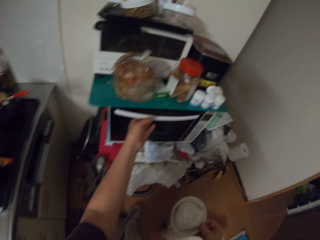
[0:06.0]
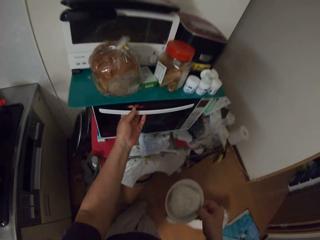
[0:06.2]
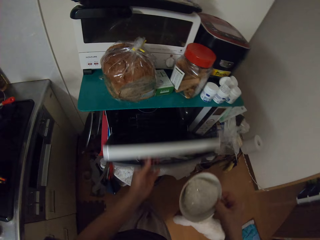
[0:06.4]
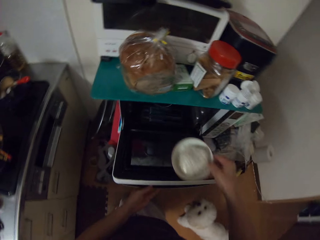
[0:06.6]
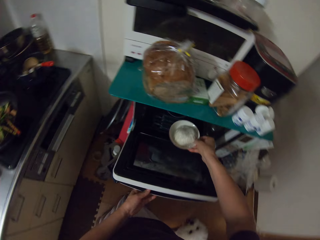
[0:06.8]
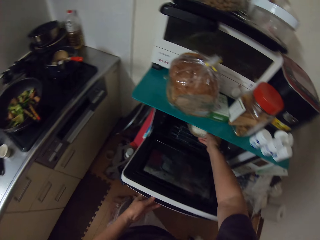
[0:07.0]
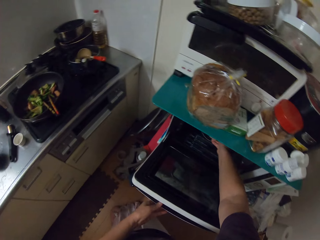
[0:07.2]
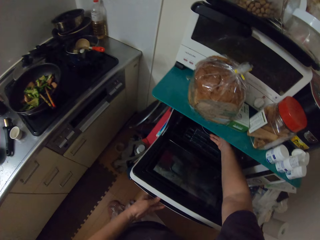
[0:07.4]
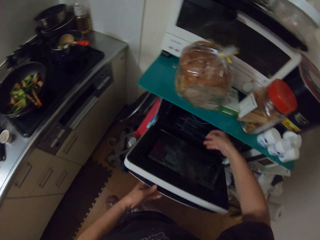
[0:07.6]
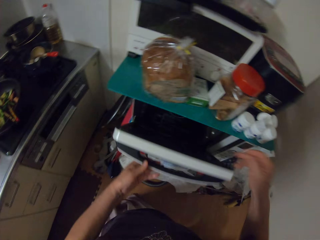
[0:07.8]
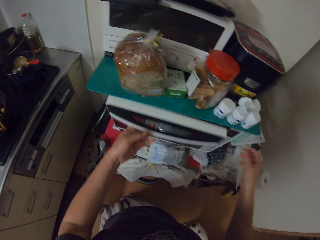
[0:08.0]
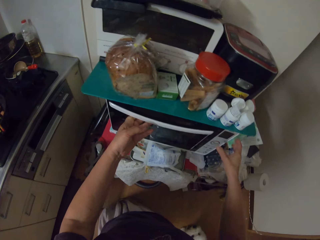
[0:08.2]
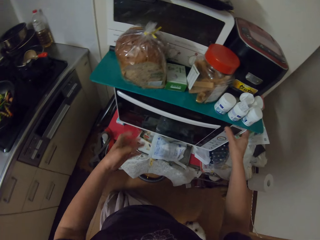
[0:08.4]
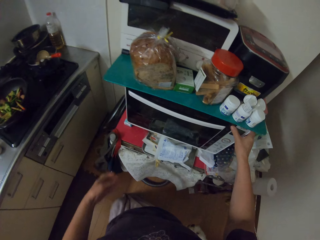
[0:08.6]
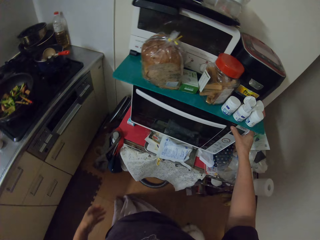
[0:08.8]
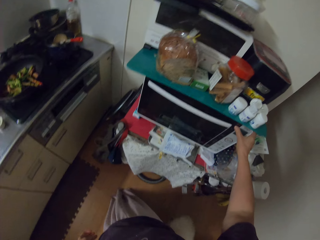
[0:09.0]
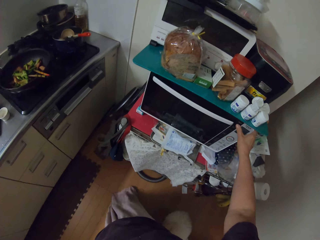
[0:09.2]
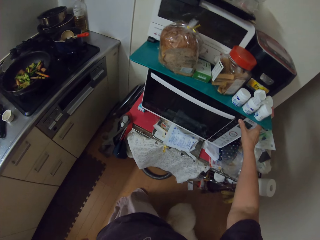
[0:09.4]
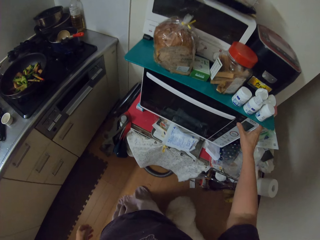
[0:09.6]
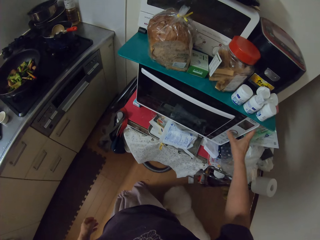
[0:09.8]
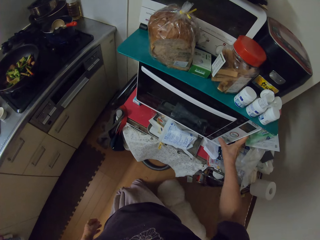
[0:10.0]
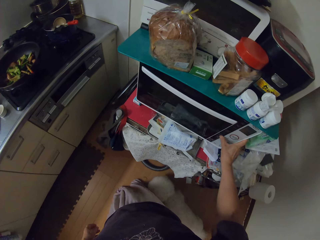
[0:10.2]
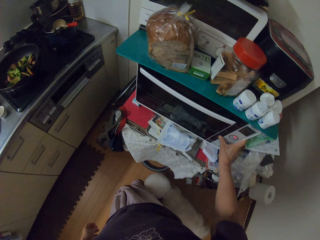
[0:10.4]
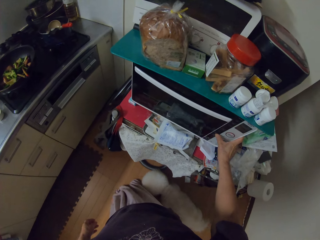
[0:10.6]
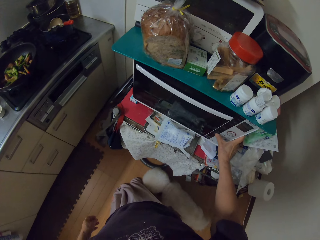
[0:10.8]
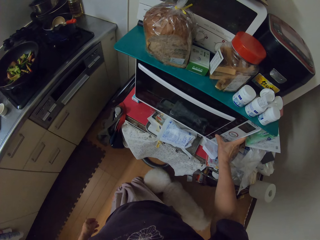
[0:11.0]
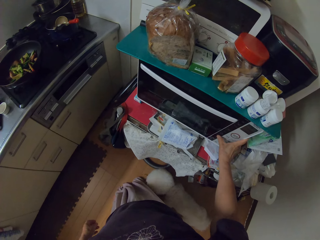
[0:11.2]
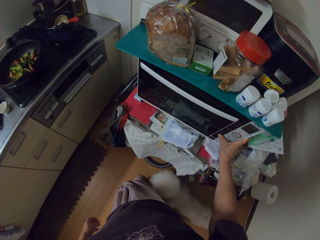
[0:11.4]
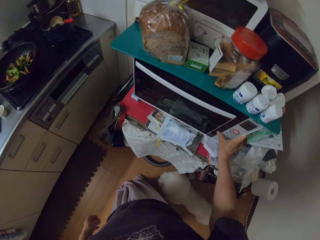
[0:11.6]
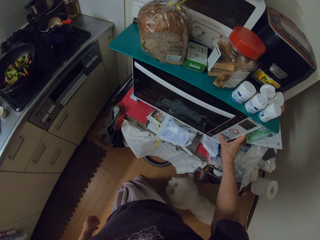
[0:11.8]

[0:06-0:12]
The camera wearer opens a microwave with her left hand. She puts the plate with the swallow in it into the microwave. She closes the microwave with her left hand. She operates the microwave with her right hand.

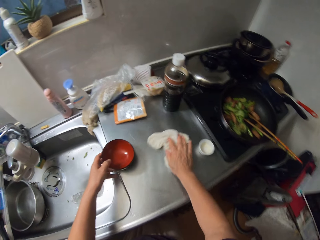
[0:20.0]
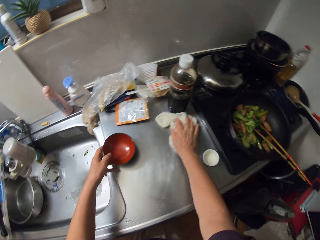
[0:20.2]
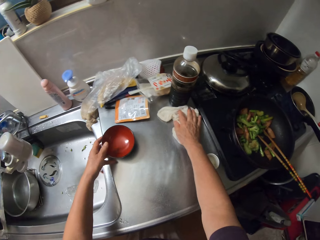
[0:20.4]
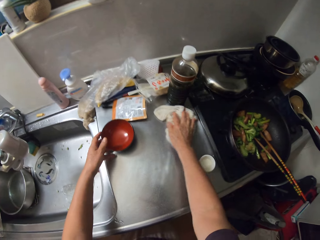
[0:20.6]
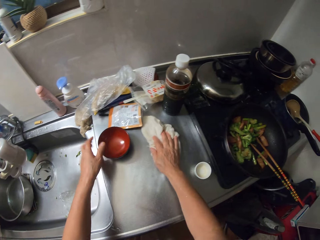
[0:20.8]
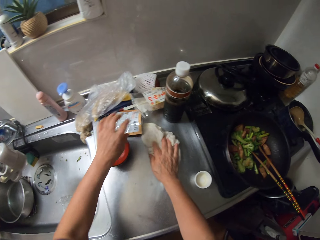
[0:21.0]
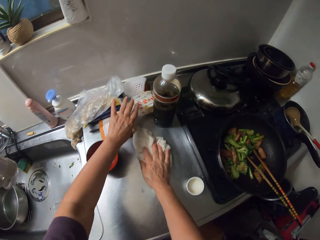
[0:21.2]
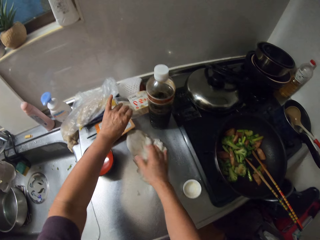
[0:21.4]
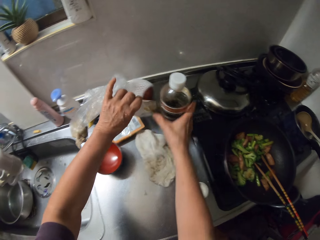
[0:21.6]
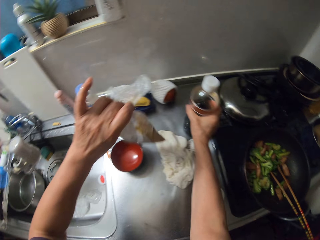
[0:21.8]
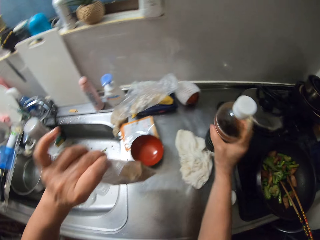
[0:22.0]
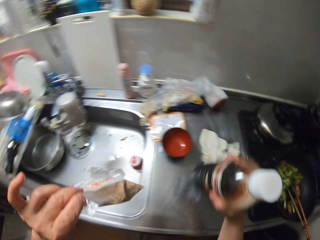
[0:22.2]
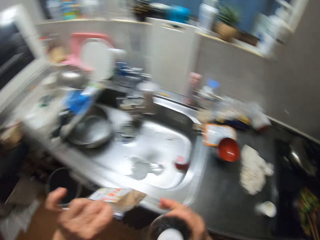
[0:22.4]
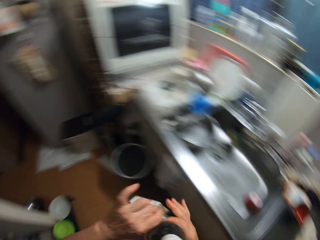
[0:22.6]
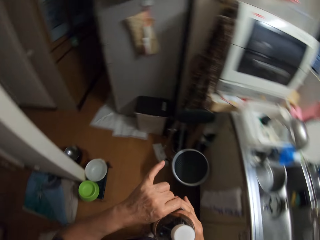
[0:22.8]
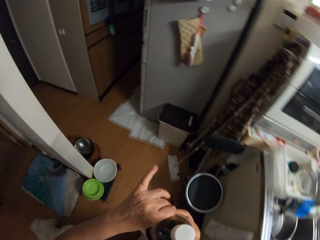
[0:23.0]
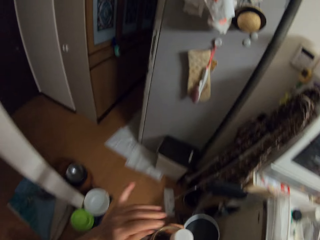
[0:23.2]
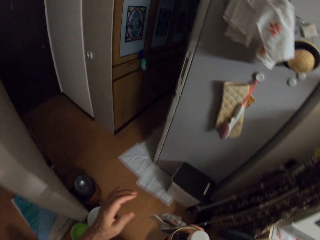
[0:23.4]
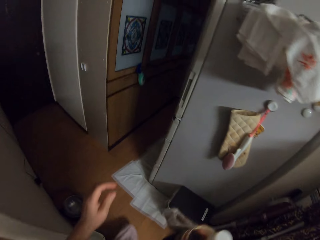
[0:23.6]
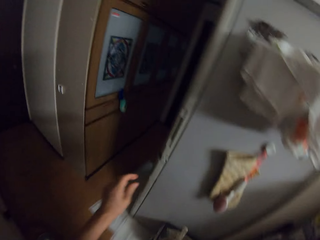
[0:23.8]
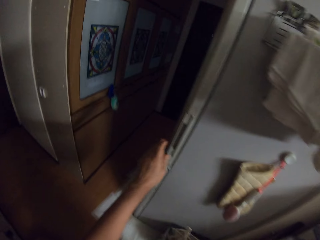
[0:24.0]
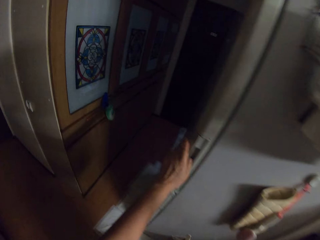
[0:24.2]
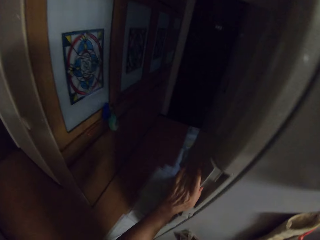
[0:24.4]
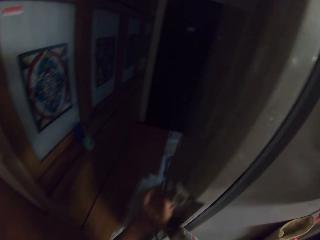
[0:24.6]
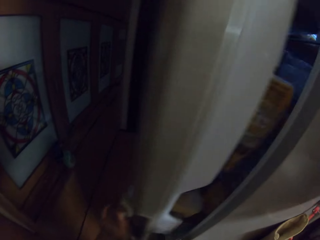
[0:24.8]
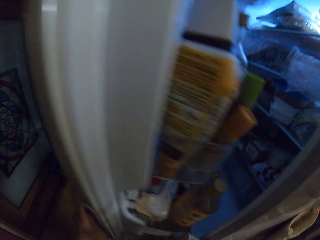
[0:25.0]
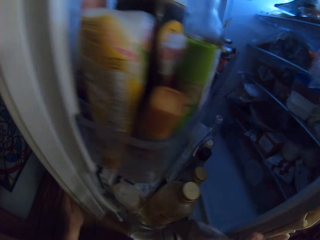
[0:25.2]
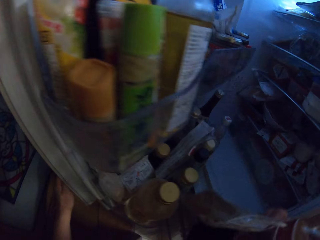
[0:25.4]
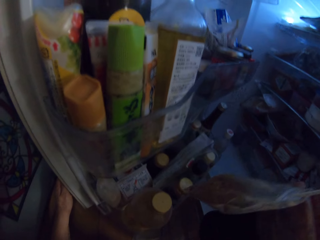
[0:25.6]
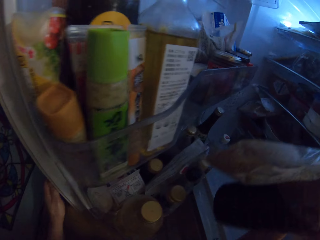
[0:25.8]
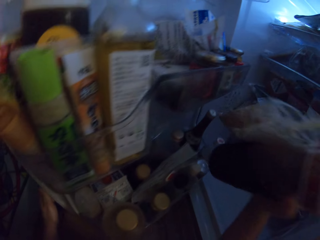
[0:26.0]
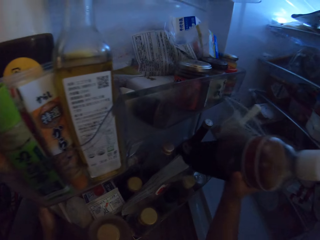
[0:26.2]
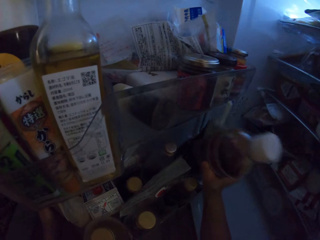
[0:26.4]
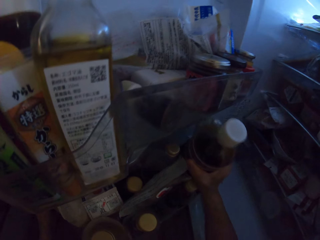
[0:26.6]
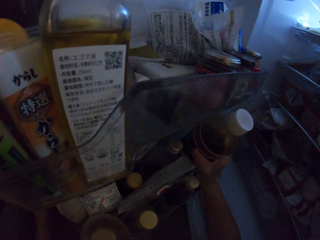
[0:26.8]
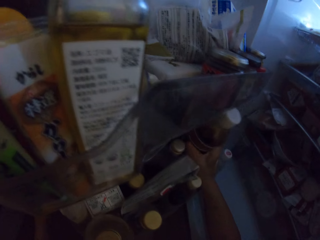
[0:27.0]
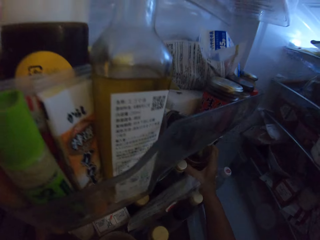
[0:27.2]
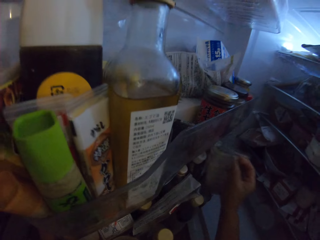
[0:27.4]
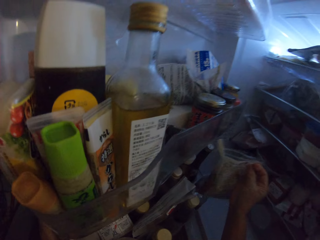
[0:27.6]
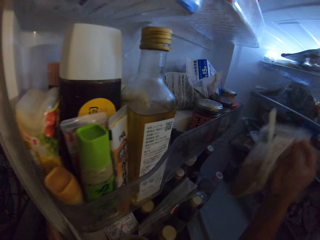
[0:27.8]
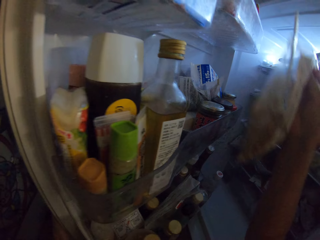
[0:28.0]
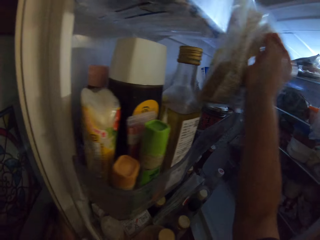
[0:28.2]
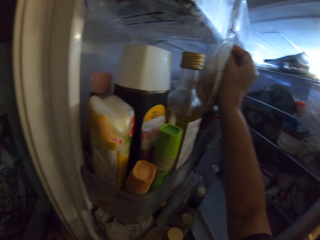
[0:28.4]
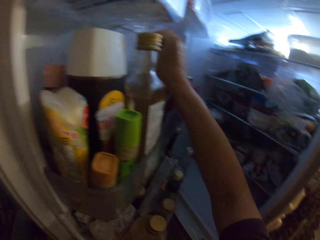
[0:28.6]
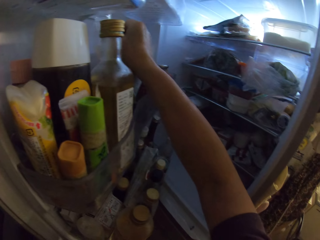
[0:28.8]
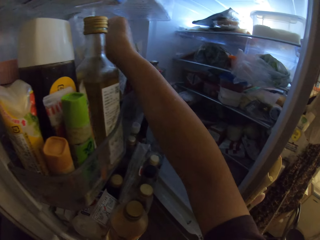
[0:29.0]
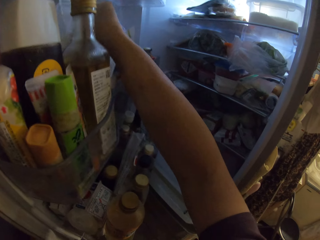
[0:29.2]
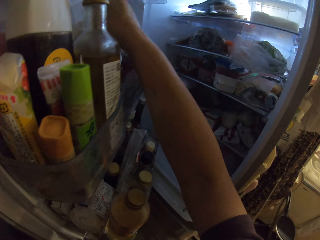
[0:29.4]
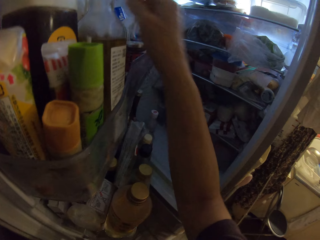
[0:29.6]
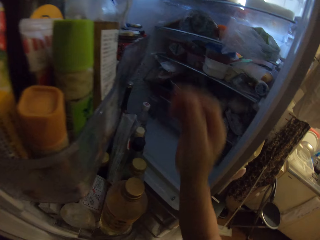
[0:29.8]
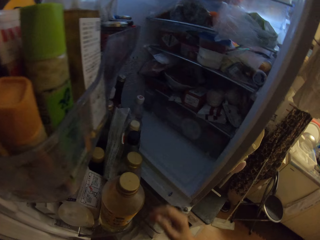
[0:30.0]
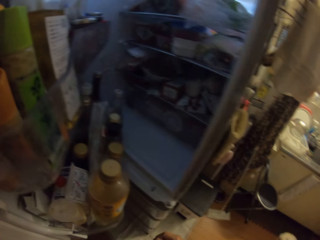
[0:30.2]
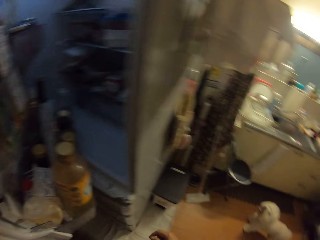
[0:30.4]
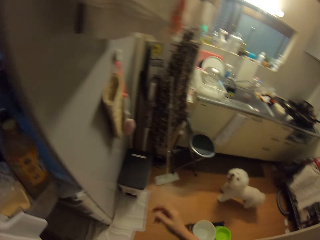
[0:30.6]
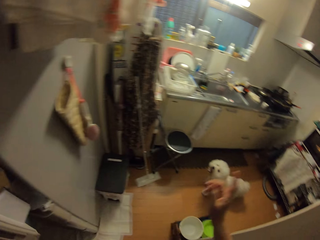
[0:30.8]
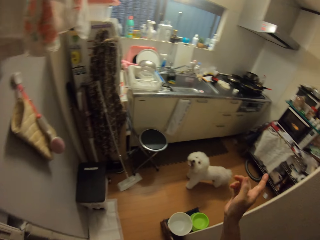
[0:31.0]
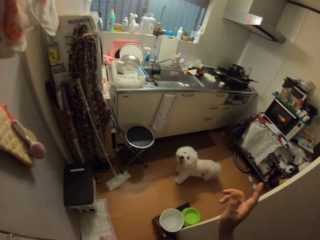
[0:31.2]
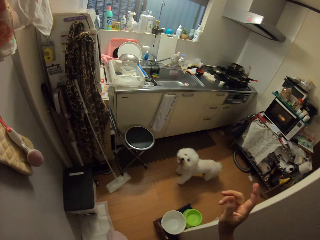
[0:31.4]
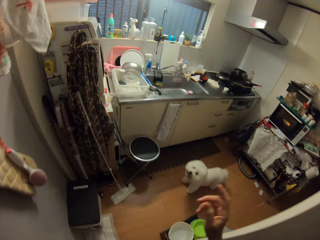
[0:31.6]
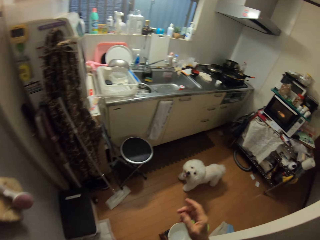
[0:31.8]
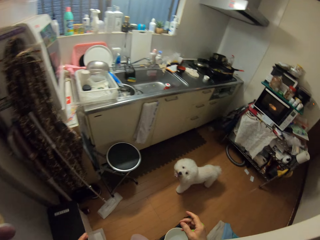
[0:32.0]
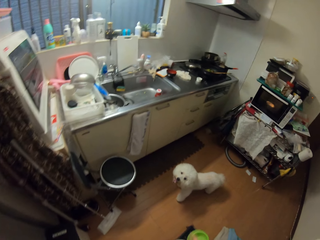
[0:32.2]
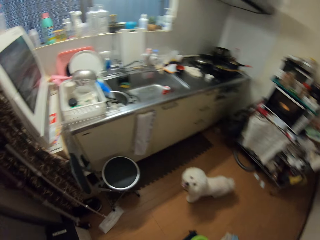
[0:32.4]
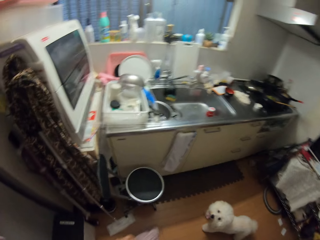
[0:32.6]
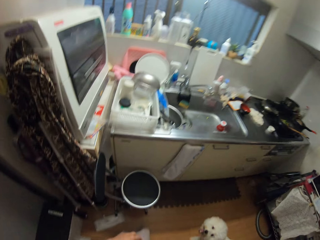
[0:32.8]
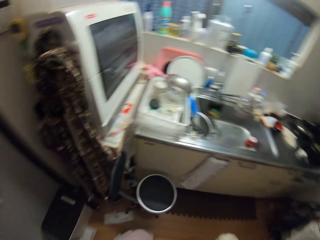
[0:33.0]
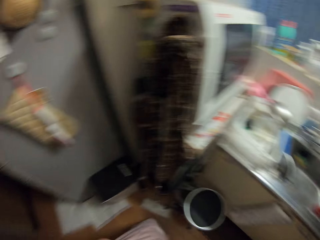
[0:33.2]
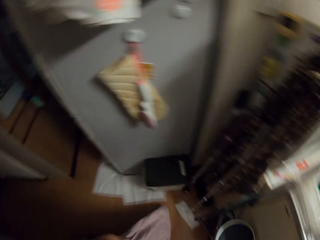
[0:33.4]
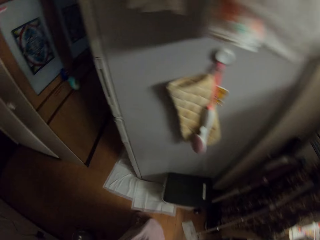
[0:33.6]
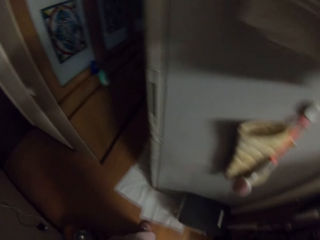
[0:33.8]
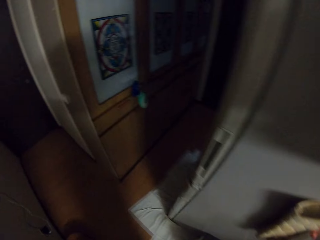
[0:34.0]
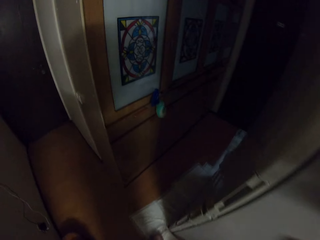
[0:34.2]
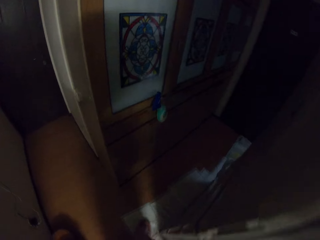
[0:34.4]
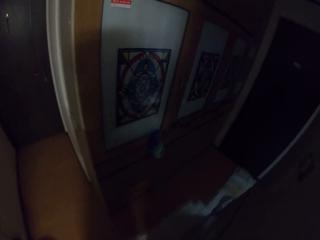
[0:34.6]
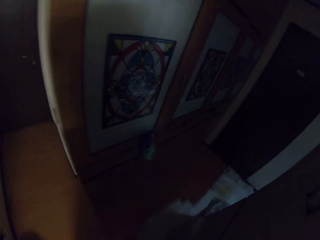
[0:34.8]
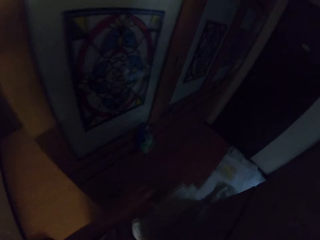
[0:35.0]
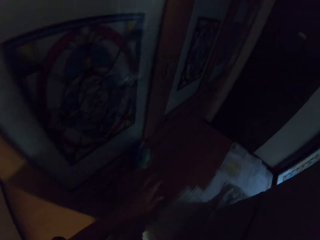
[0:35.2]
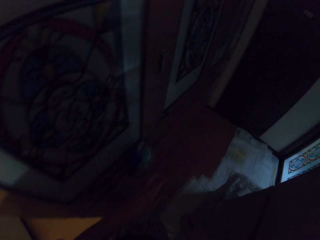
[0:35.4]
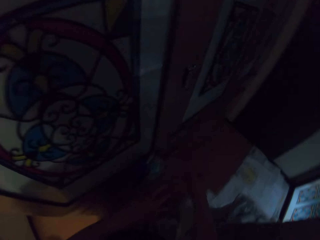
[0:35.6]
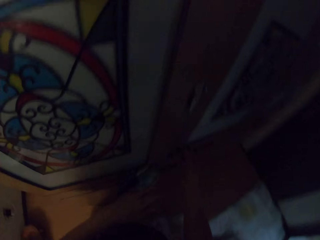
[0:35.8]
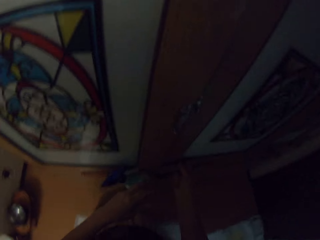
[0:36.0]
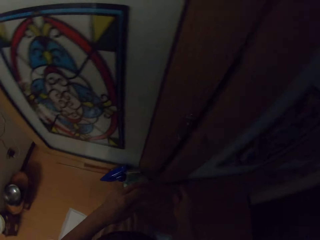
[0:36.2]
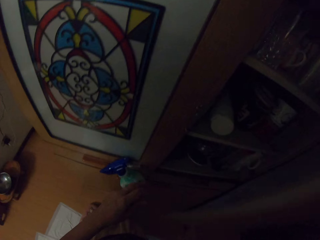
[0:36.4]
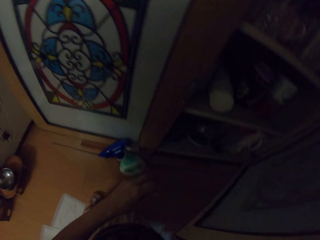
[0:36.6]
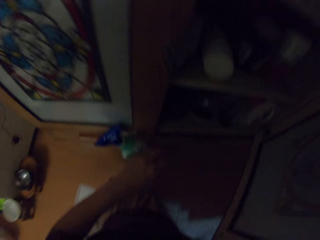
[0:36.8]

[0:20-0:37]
The camera wearer picks a nylon with her left hand and a bottle with her right hand off the slab. She walks to a fridge. She opens the fridge with her left hand. She places the two items in the fridge with her right hand. She walks to a cupboard. She looks around. She walks around.
